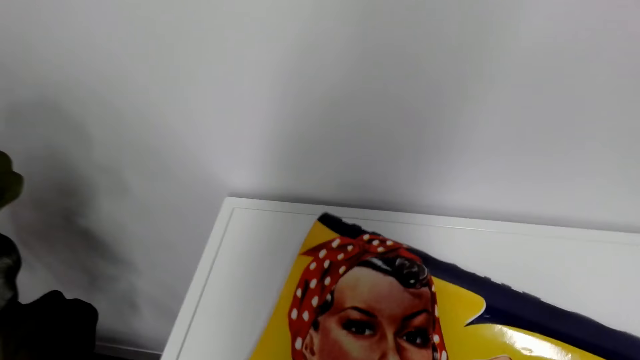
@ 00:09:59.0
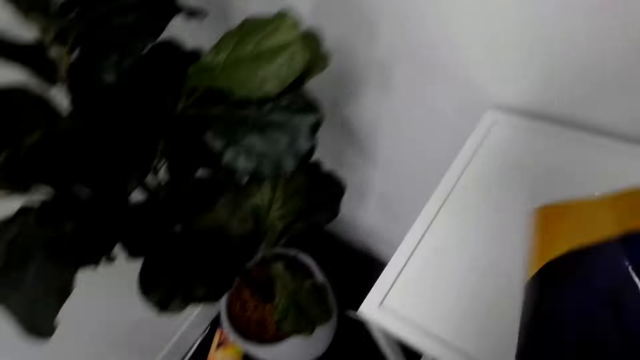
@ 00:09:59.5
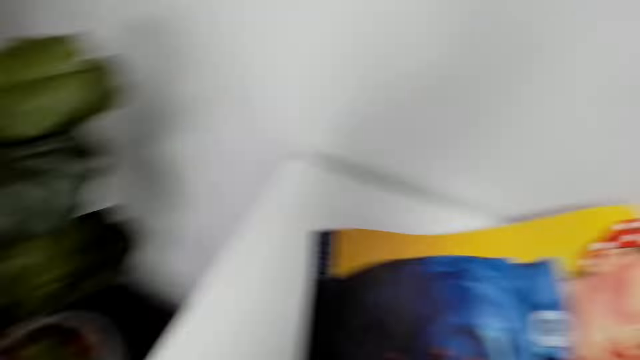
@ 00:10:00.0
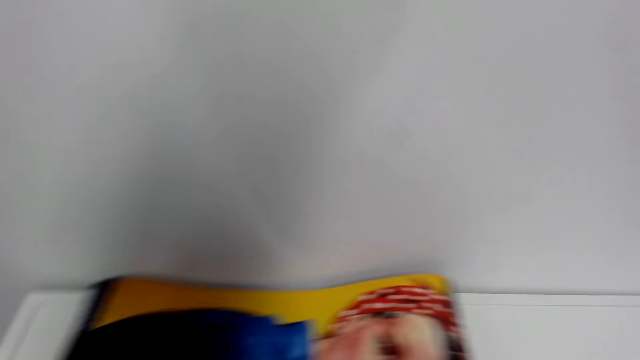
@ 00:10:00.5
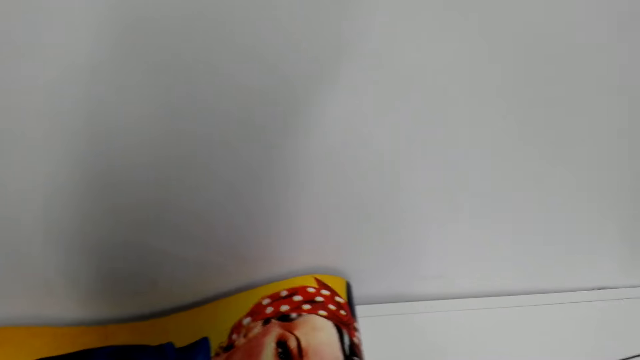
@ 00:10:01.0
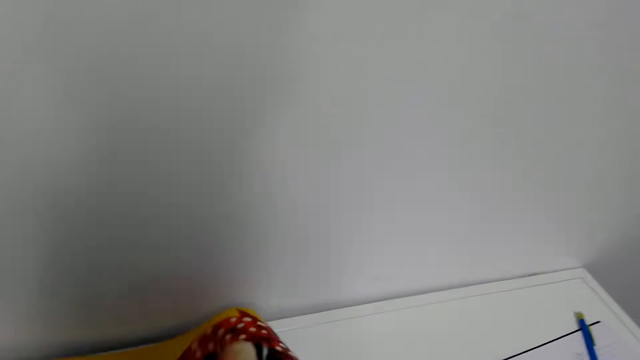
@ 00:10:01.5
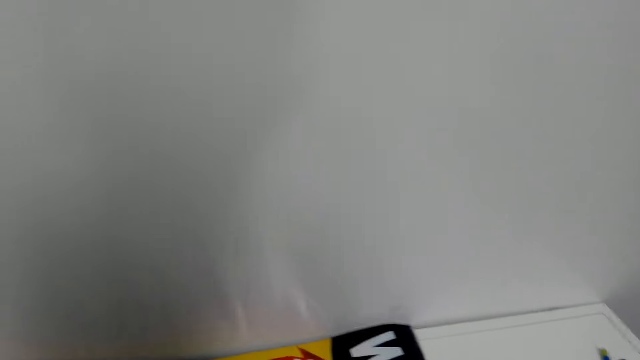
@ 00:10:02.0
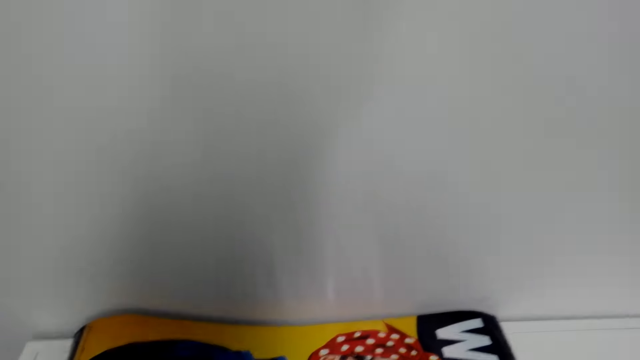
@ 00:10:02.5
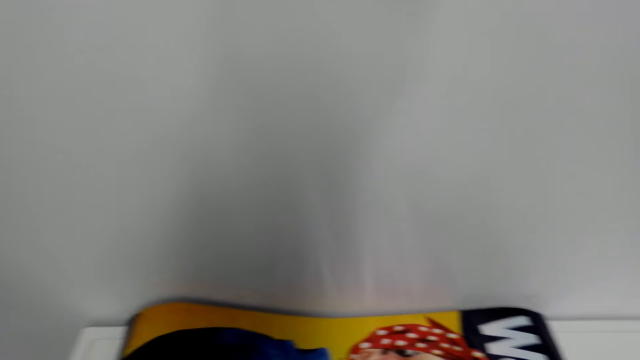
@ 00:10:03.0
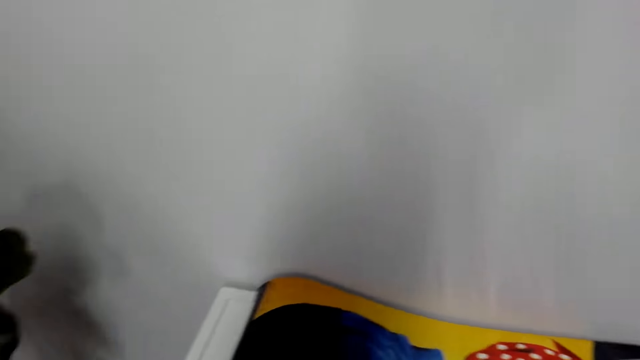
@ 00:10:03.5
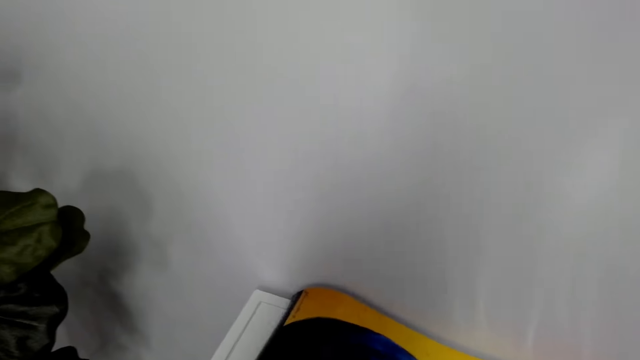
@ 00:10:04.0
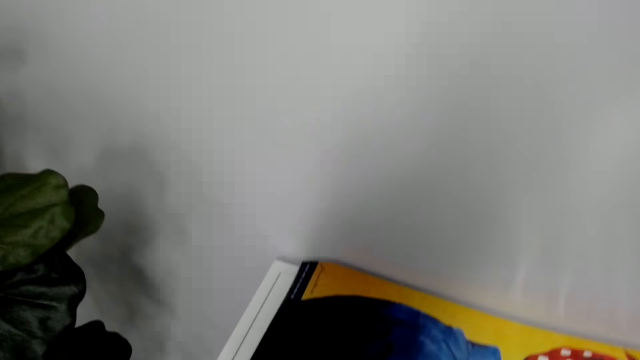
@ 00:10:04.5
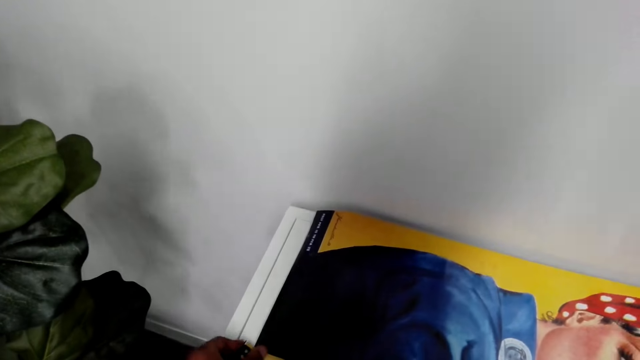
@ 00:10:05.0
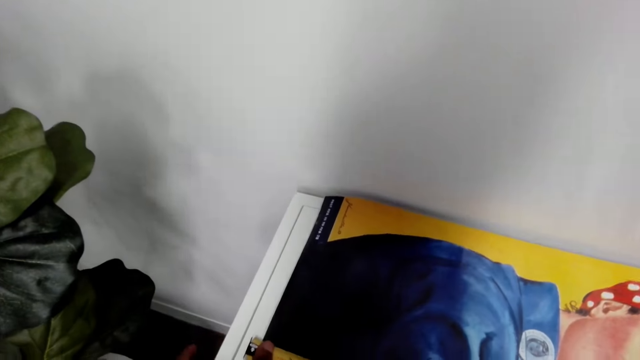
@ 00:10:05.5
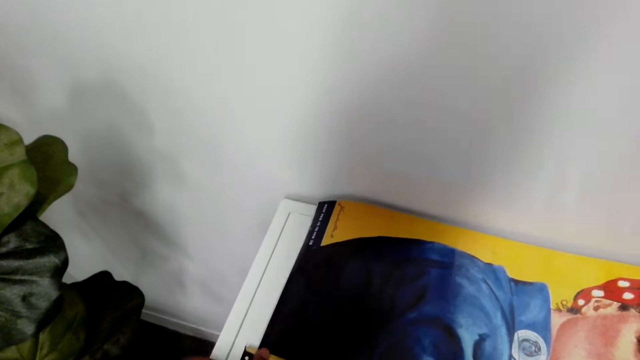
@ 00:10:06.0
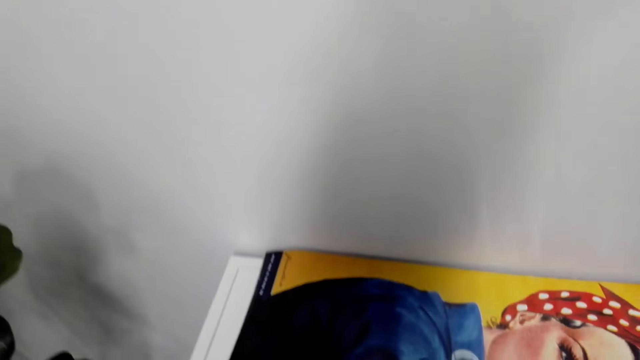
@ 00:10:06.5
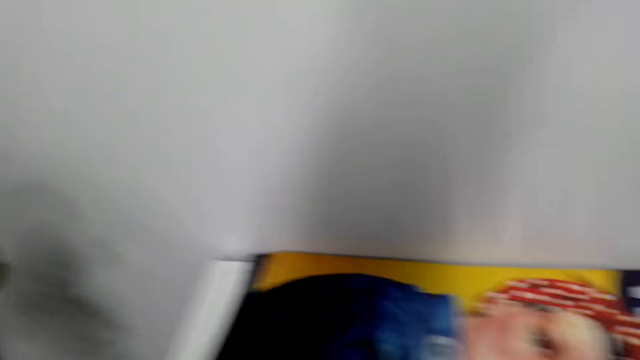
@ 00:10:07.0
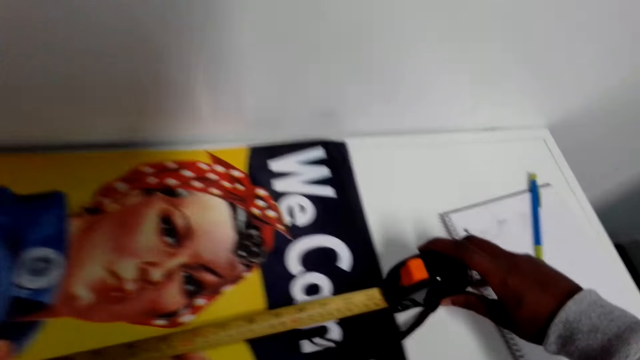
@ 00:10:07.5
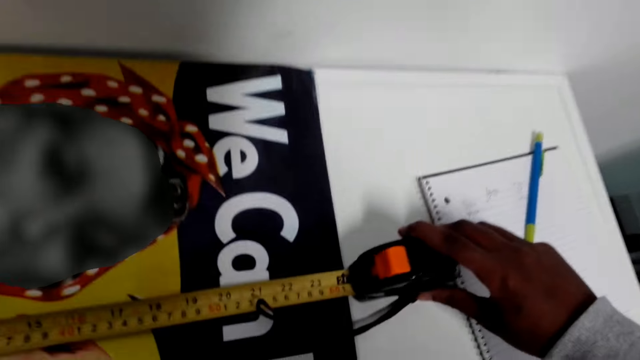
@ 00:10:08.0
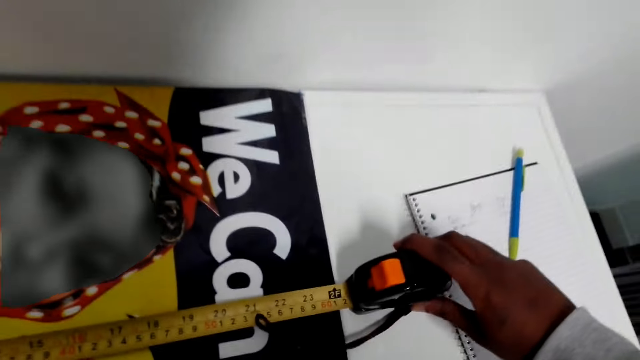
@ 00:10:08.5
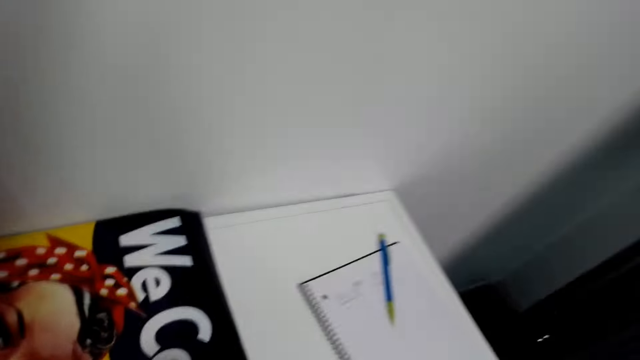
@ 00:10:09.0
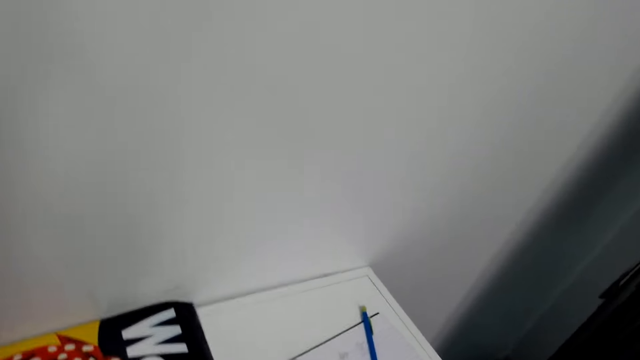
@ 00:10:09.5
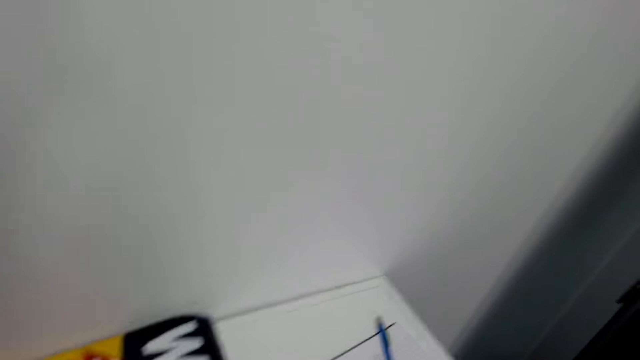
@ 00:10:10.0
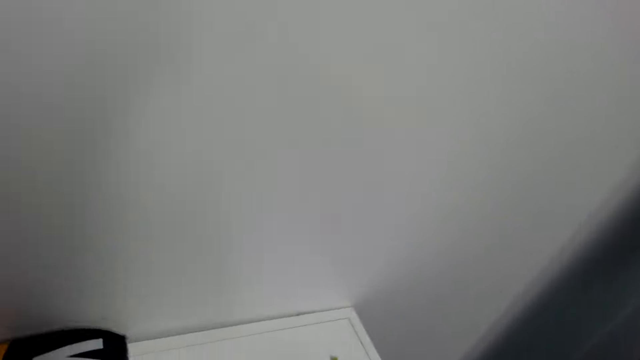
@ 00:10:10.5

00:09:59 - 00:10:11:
The camera wearer adjusts the poster. They turn the art paper. They measure the poster's length.

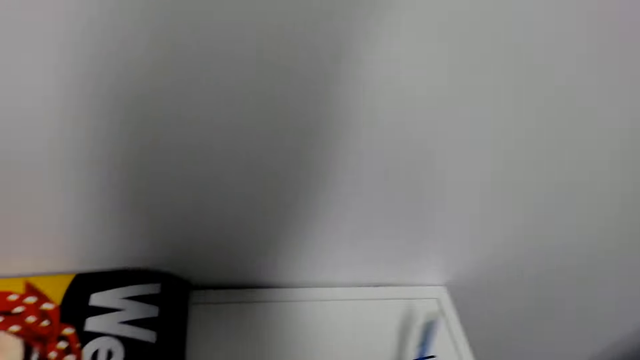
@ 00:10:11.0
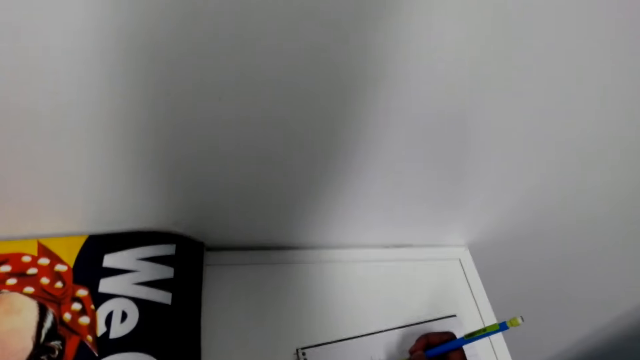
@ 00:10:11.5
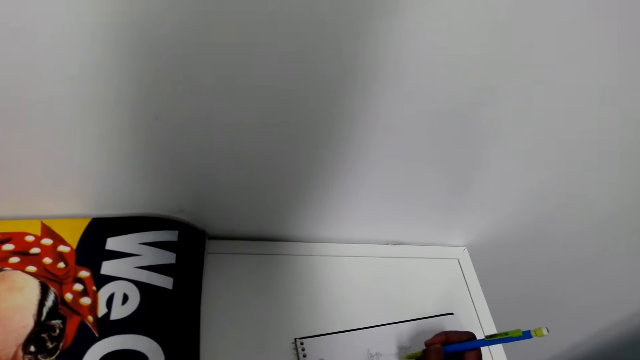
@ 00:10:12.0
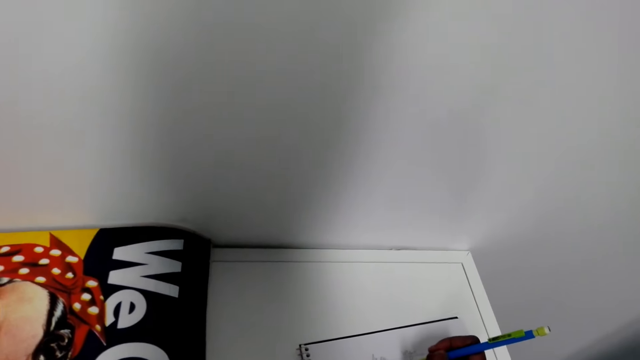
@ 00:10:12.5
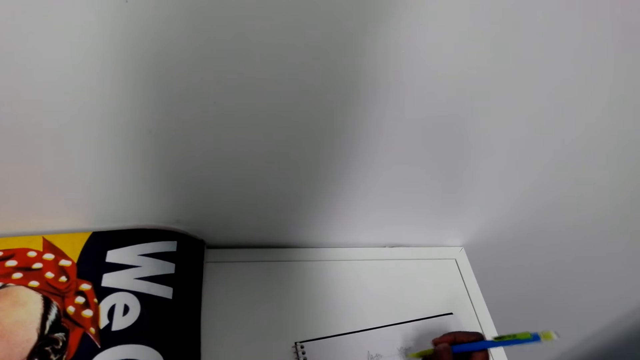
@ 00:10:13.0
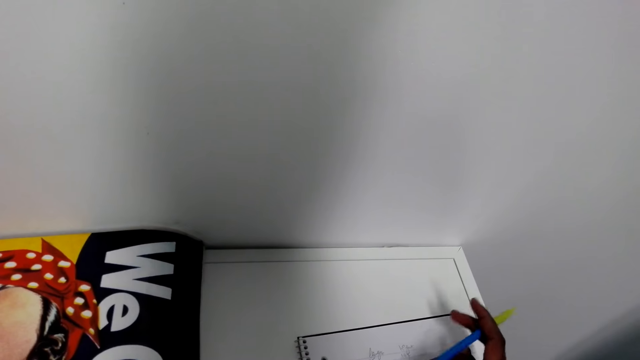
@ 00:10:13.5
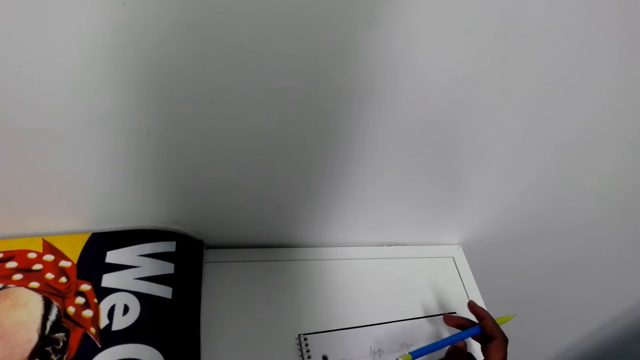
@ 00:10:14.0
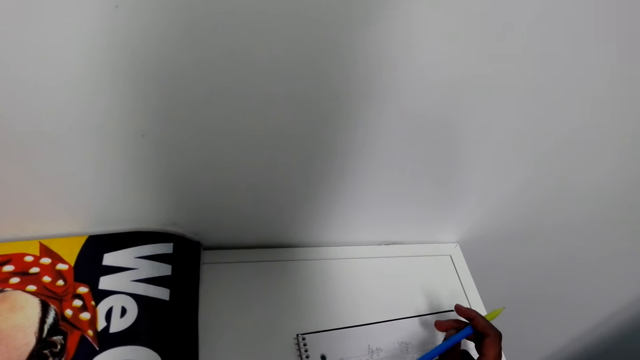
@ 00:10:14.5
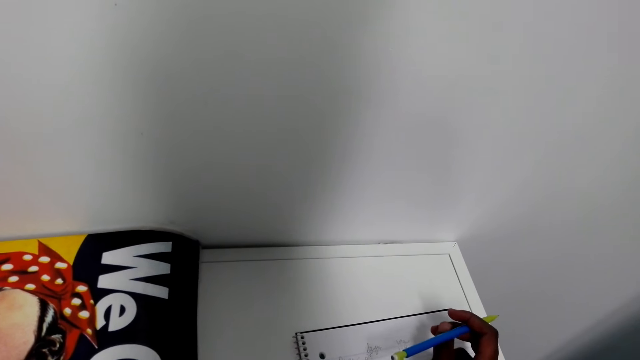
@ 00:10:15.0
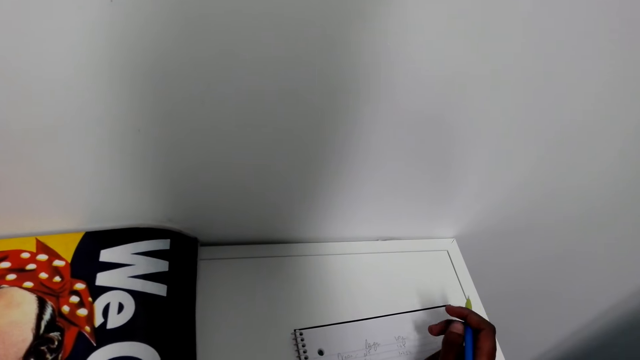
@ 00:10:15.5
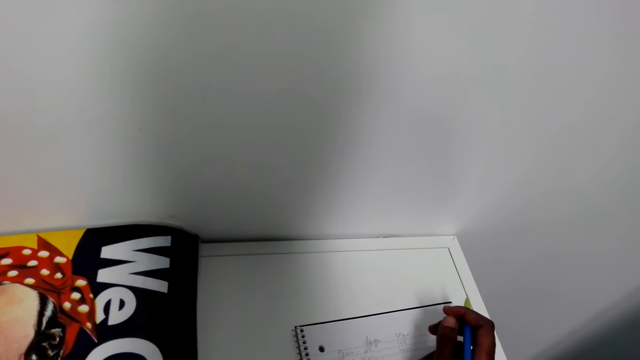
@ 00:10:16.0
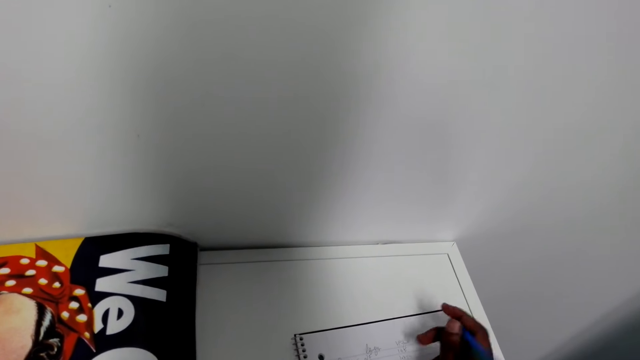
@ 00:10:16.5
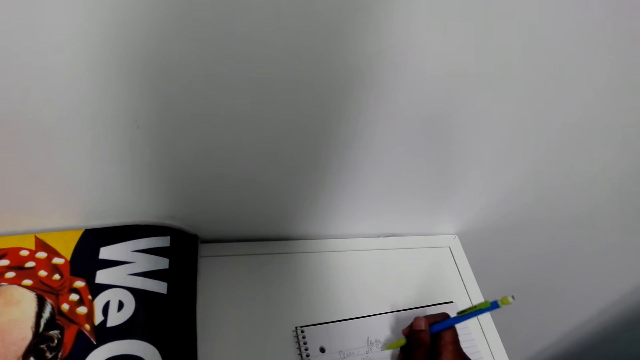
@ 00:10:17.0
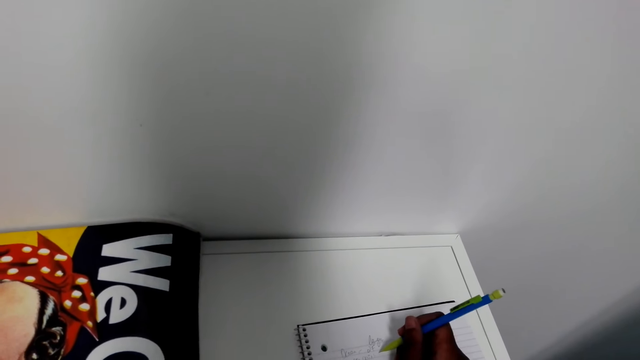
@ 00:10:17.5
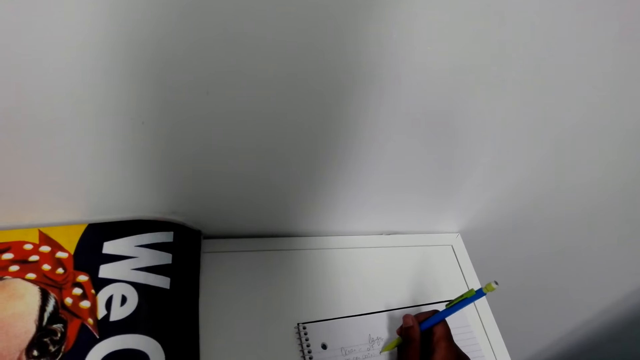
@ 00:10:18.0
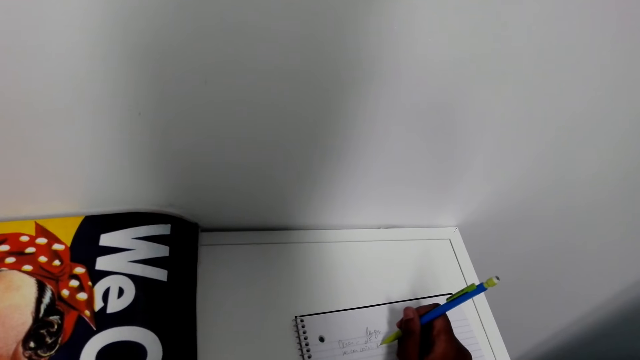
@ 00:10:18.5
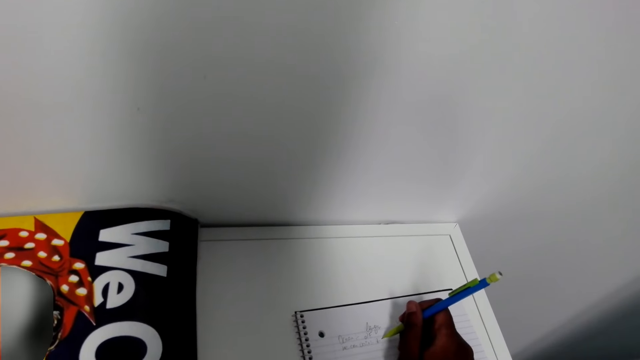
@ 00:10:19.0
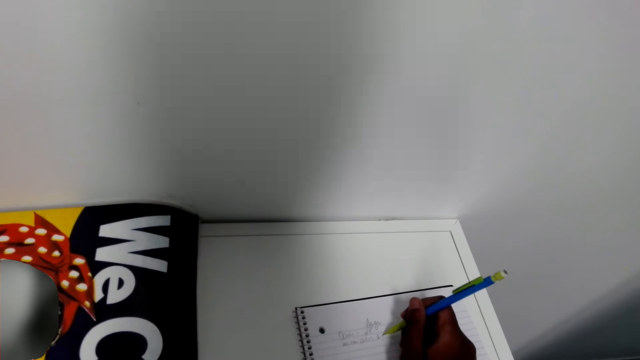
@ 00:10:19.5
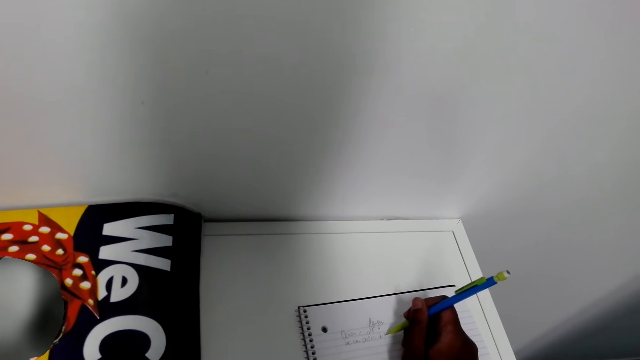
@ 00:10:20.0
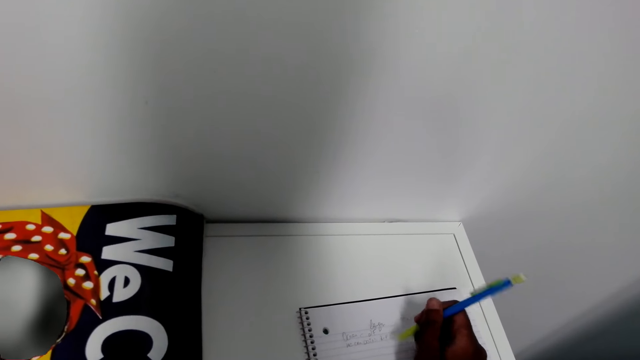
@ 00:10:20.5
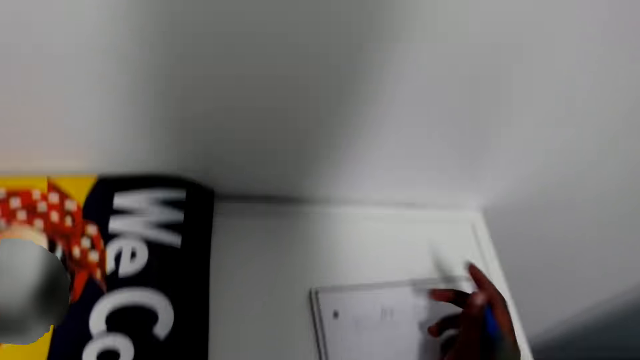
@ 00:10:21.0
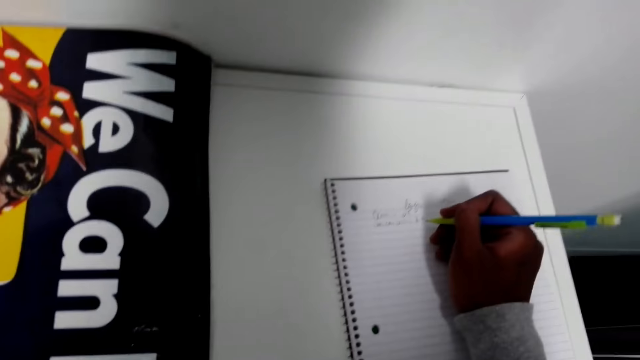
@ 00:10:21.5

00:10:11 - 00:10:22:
The camera wearer picks up the pen and writes on the notebook. They write on the notebook again.
